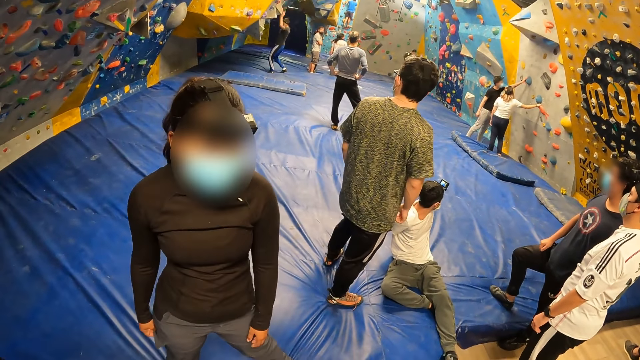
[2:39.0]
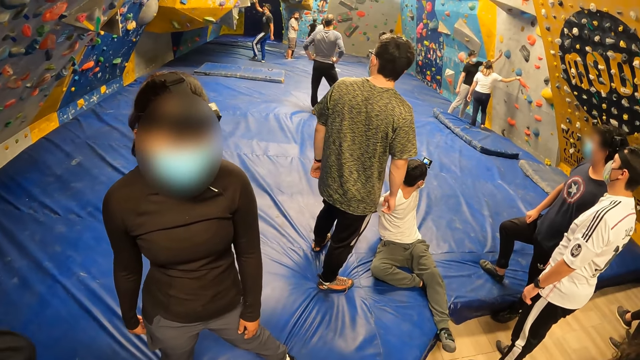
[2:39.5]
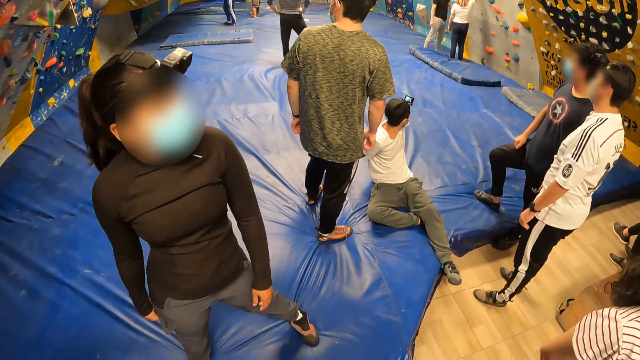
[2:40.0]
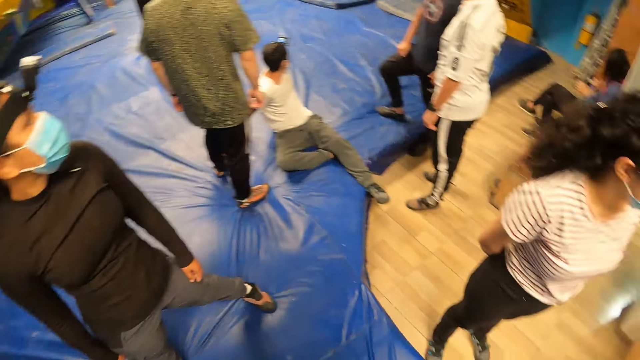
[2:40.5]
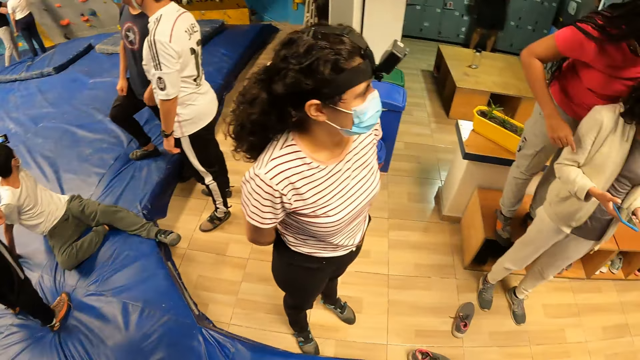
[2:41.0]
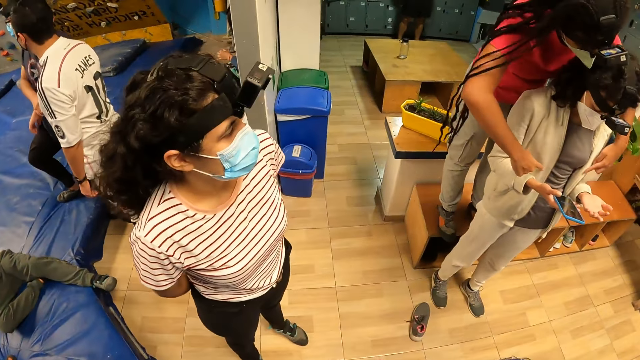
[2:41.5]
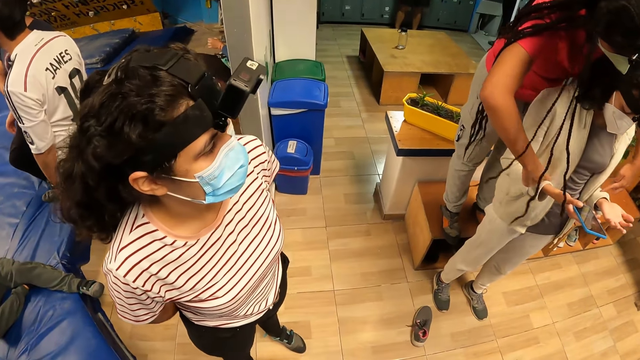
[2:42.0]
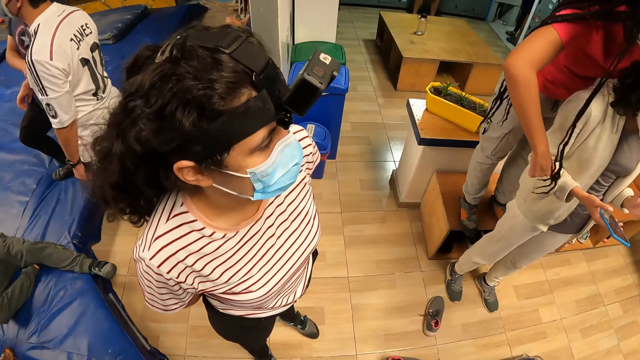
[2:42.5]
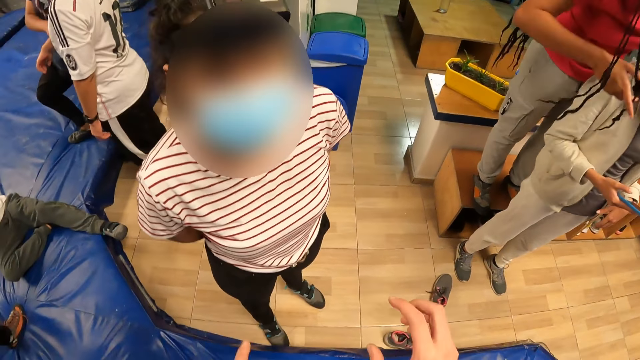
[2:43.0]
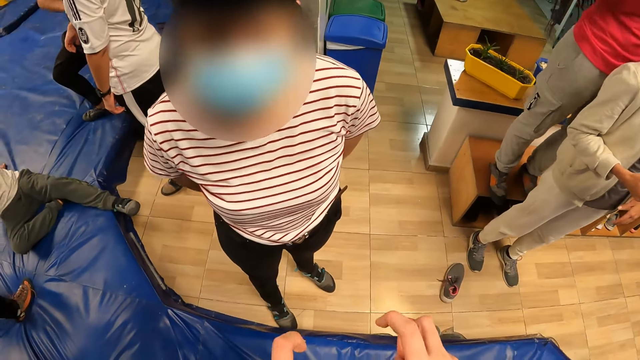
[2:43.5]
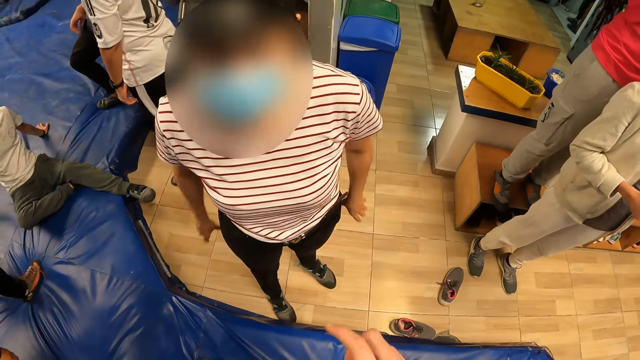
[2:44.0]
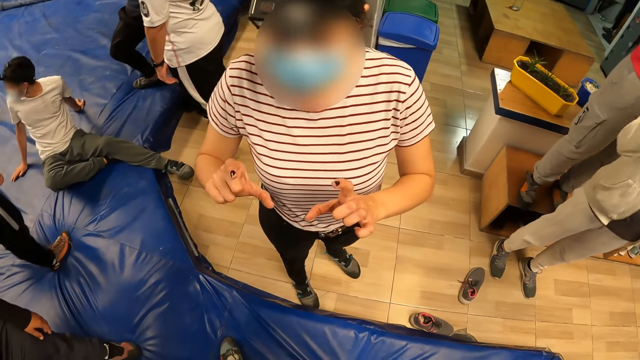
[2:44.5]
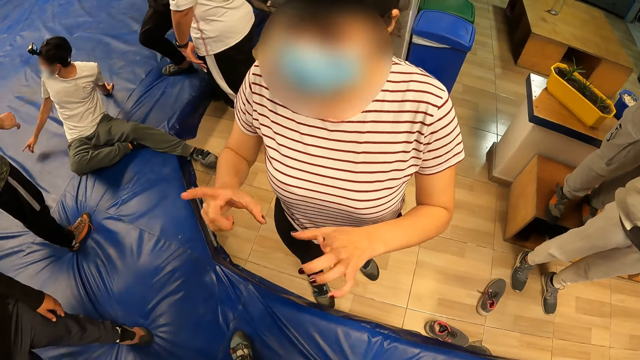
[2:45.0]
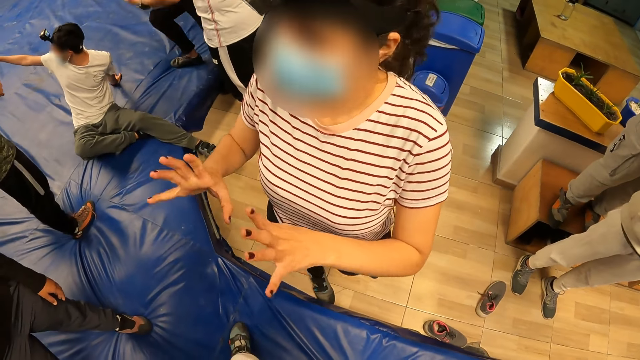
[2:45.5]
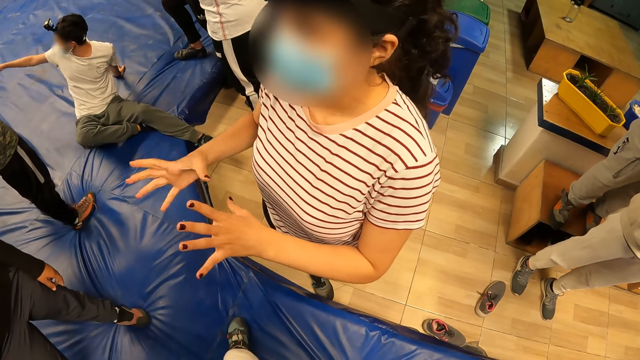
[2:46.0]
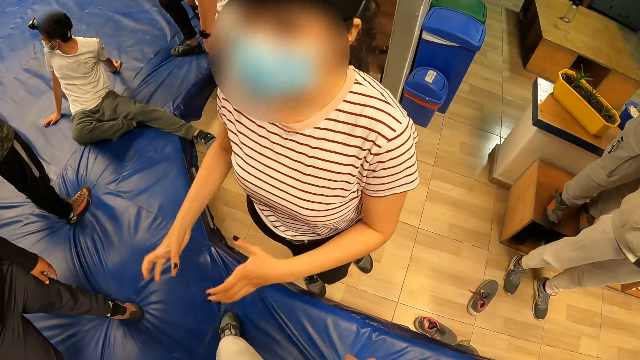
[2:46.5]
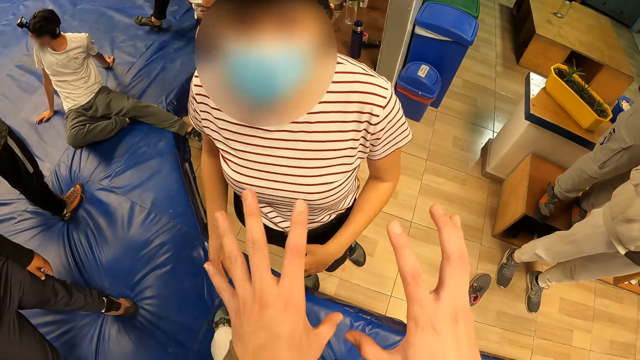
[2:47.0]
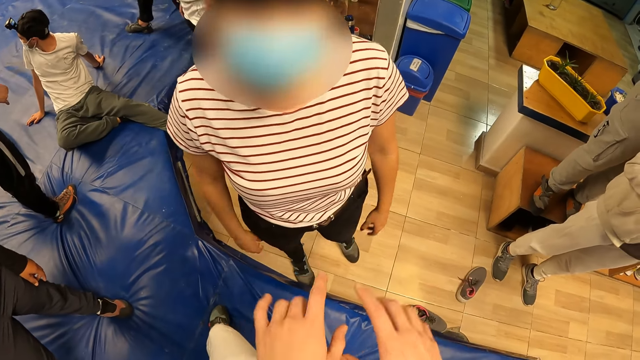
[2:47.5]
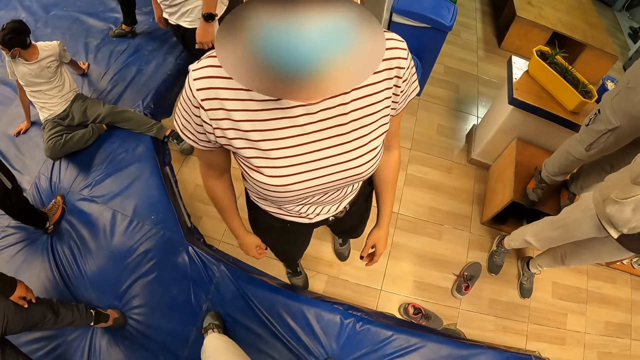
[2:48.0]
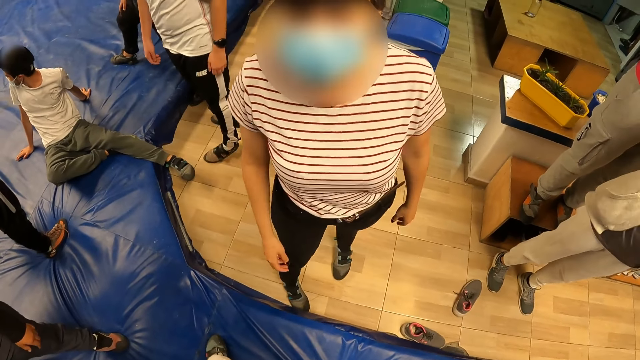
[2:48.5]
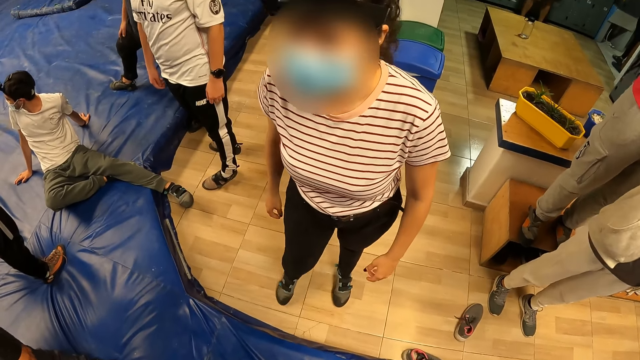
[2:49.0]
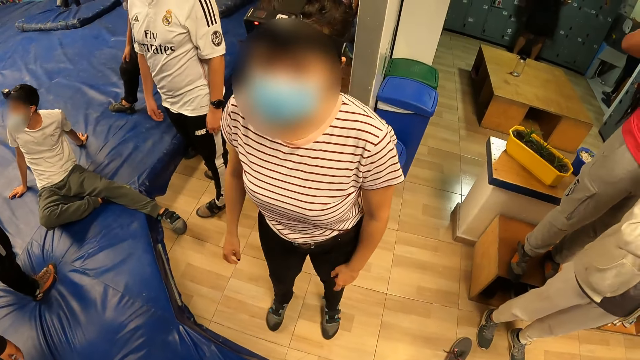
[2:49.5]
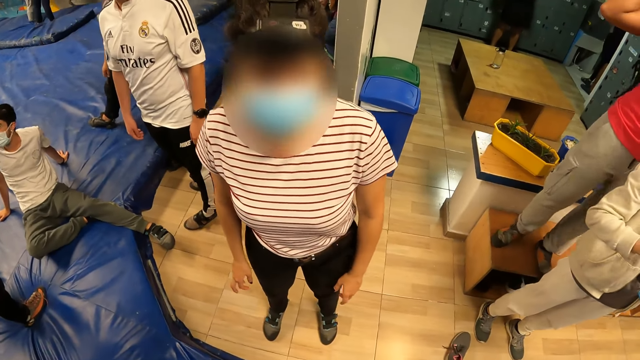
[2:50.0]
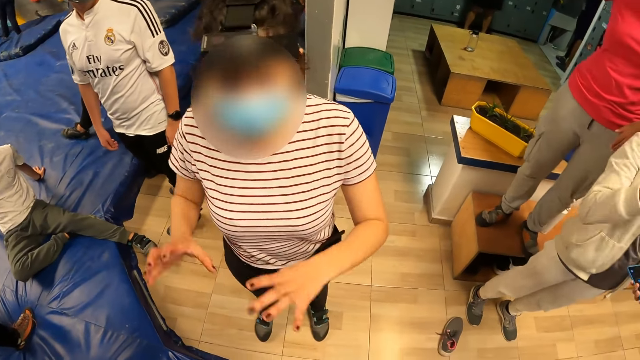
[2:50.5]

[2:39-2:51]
The camera wearer talks with a lady. The lady moves hands. The camera wearer moves hands. They talk with the lady.

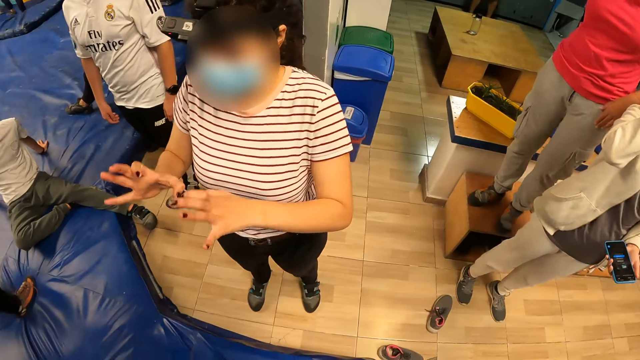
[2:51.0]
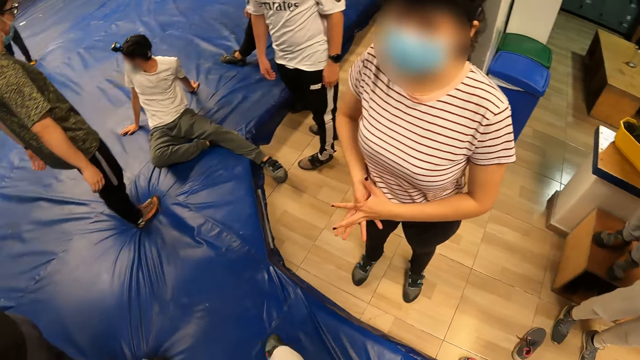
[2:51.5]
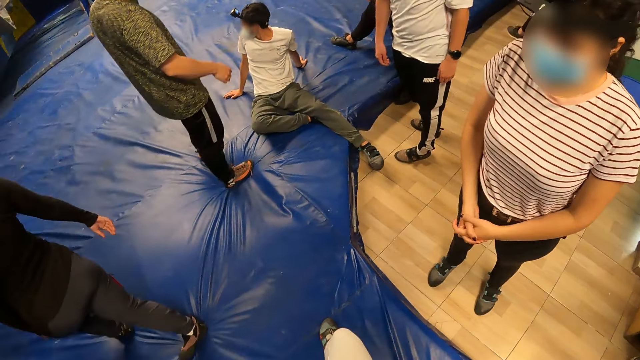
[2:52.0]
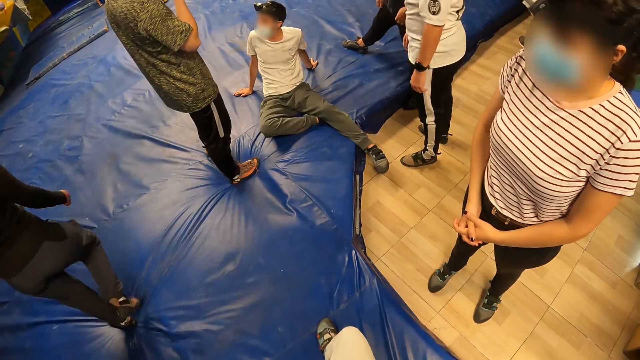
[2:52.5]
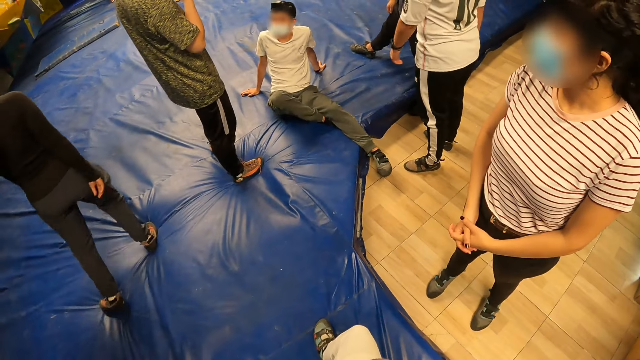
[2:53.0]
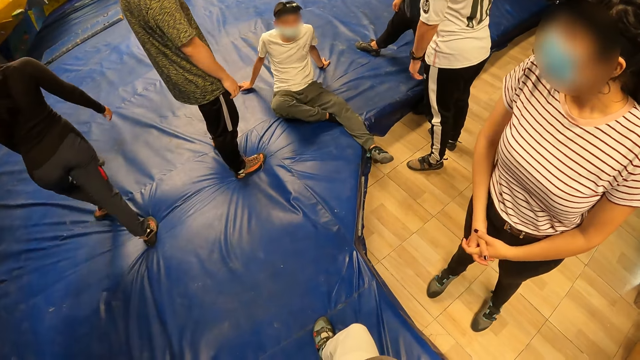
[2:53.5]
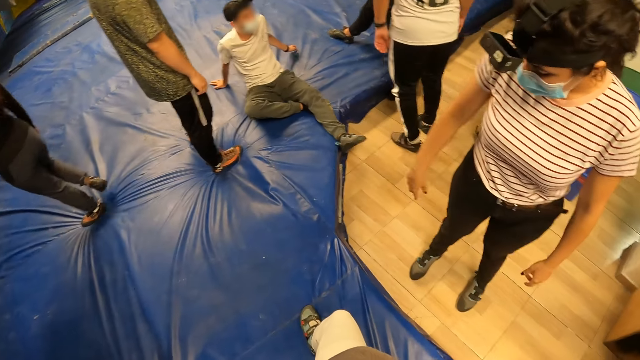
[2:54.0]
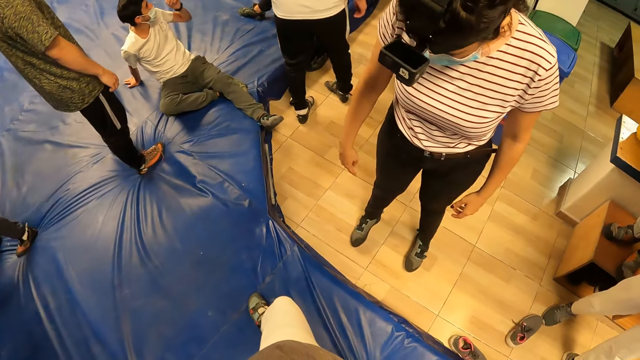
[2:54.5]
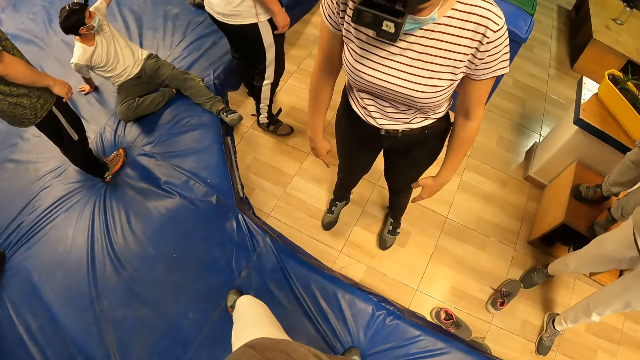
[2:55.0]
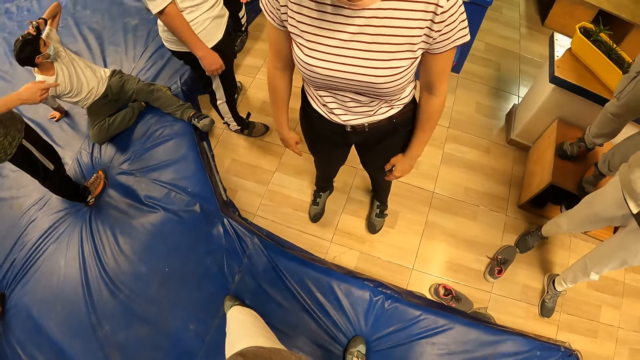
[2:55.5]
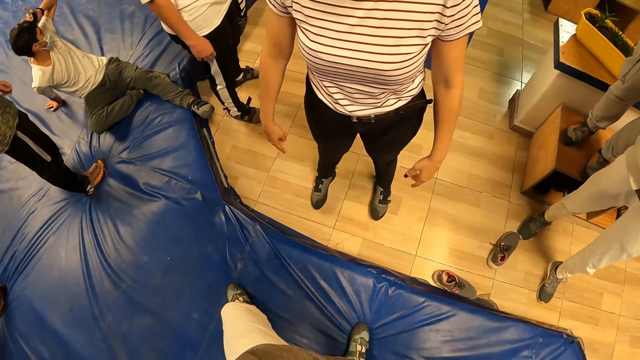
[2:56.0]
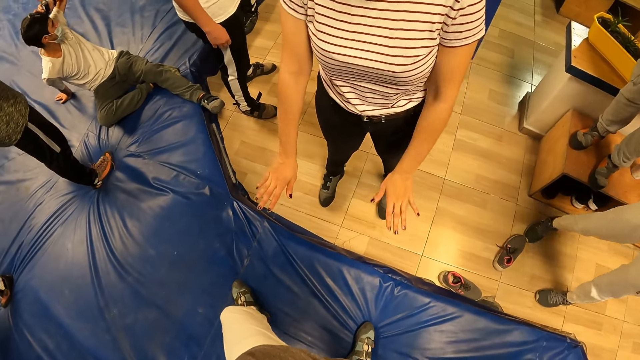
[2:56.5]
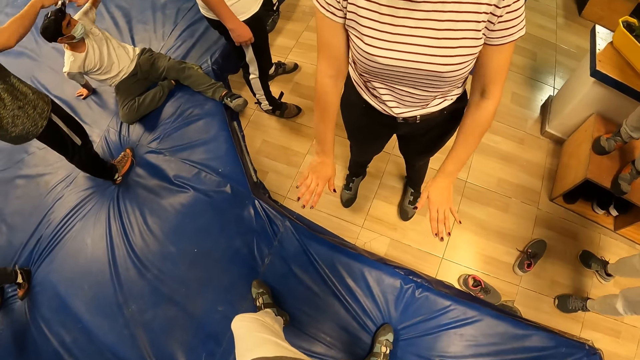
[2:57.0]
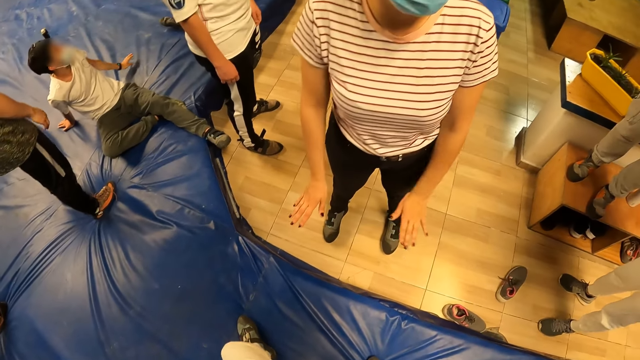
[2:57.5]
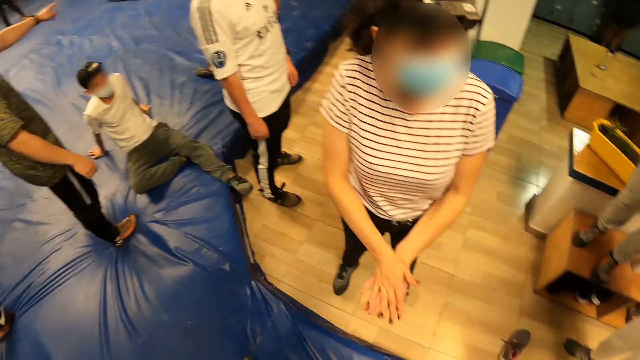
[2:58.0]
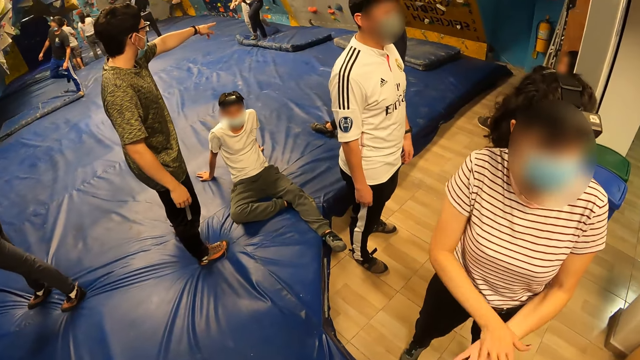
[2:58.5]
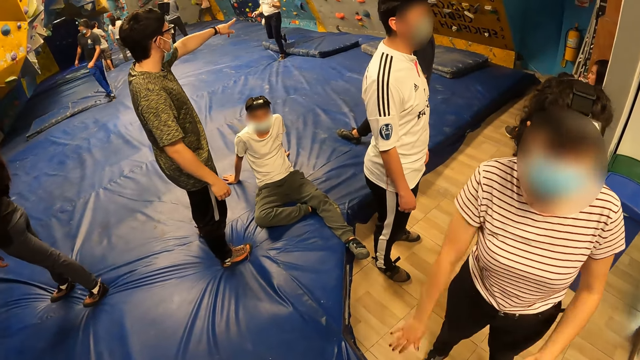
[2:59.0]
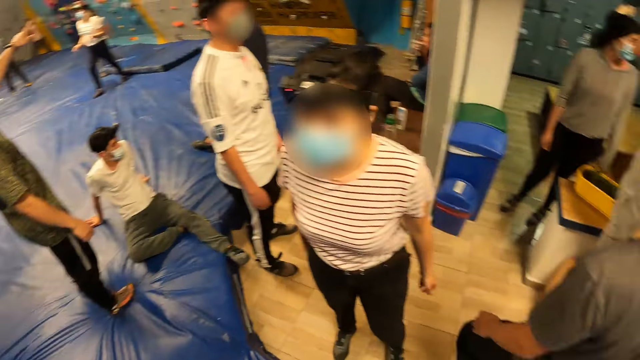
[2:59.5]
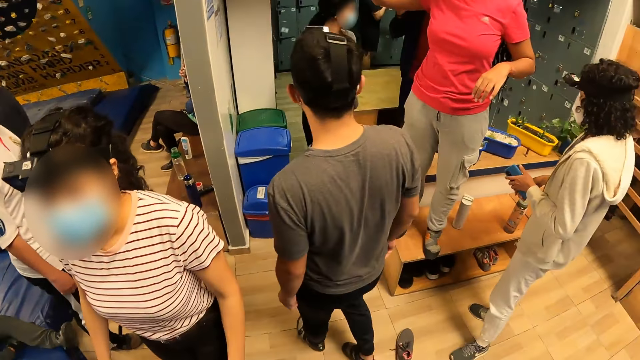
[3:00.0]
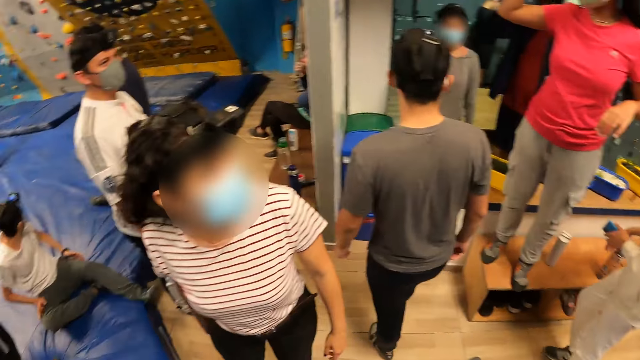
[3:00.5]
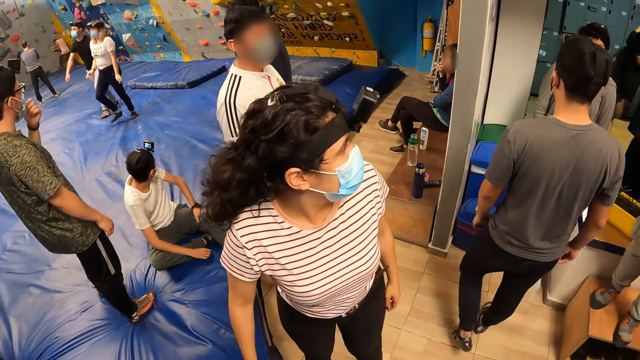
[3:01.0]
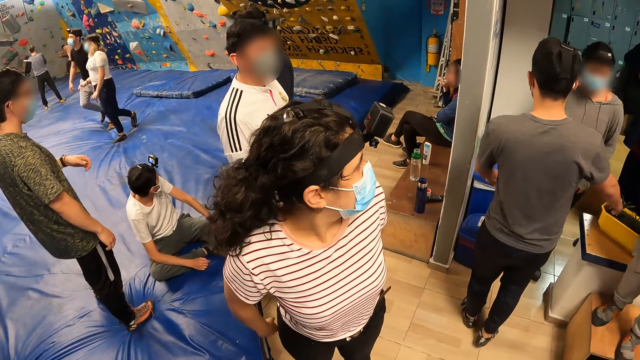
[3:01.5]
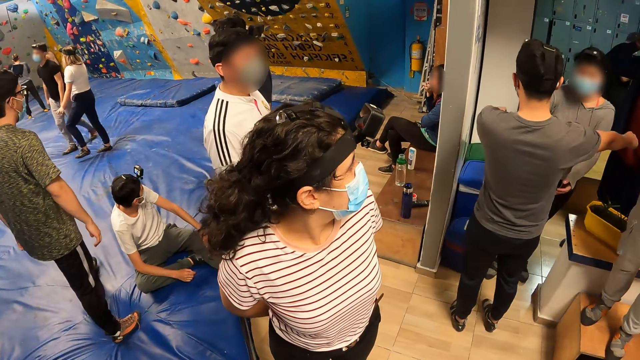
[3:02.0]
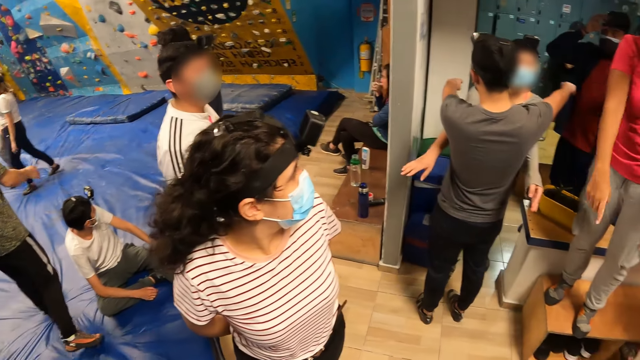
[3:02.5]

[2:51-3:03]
The lady moves hands. The camera wearer looks around. They talk with the lady. The lady moves hands. The camera wearer looks around.
